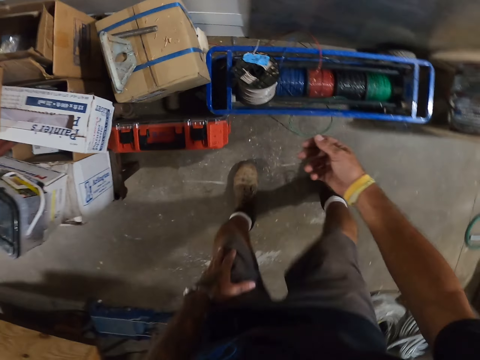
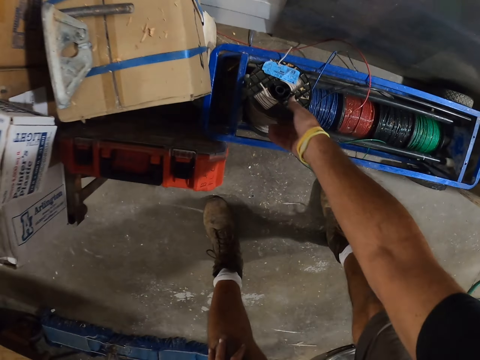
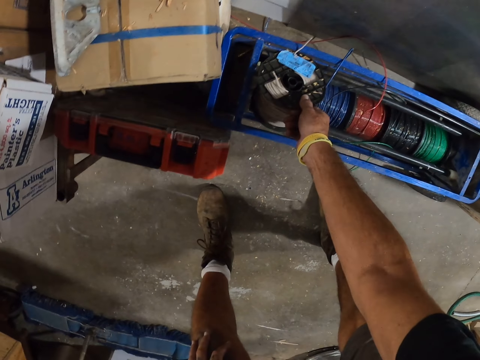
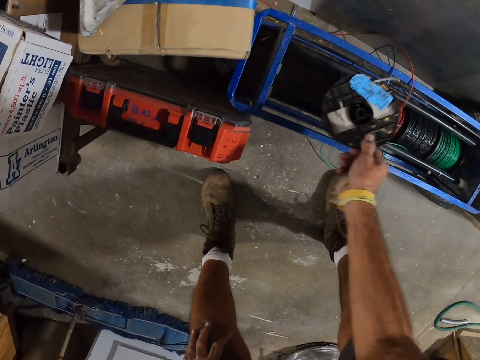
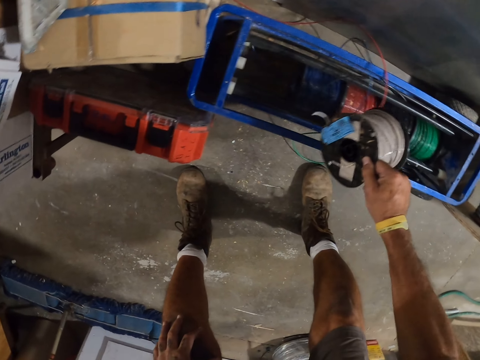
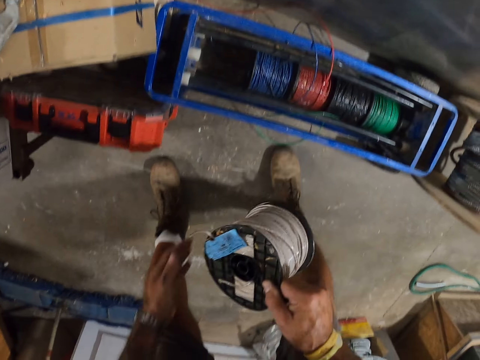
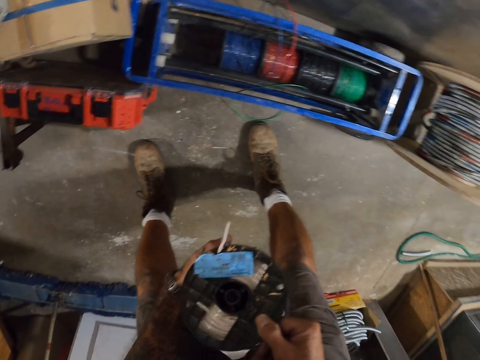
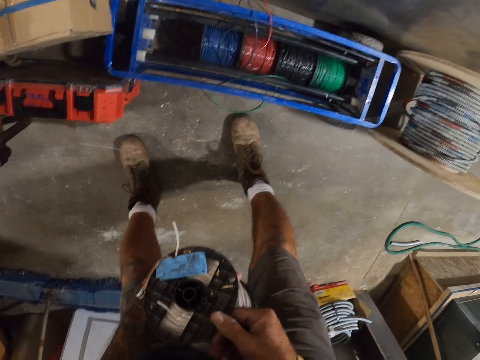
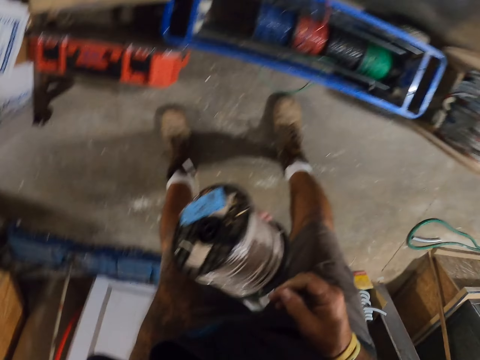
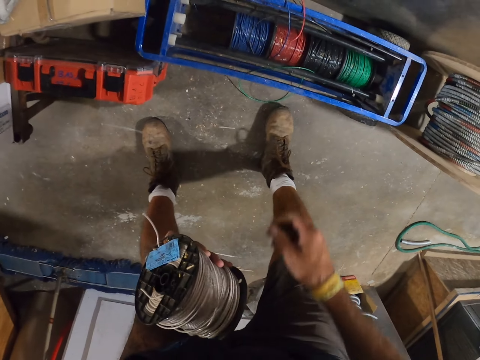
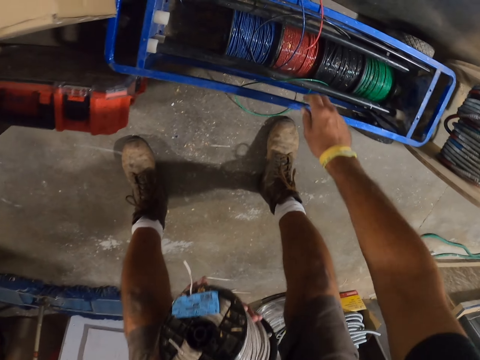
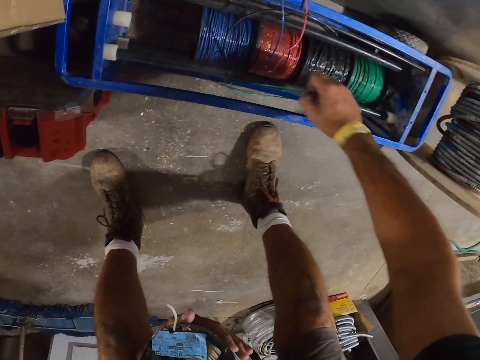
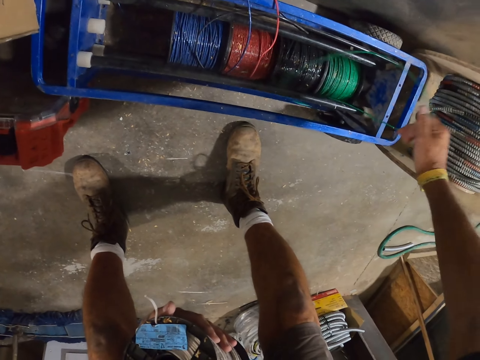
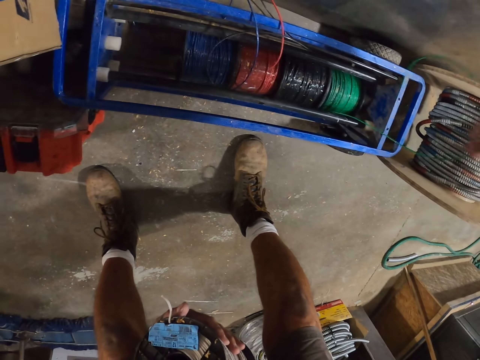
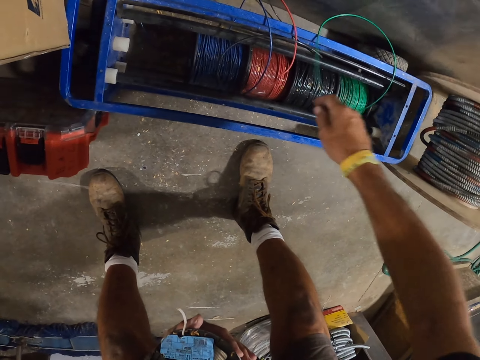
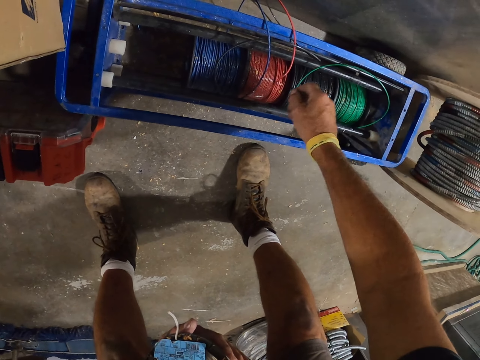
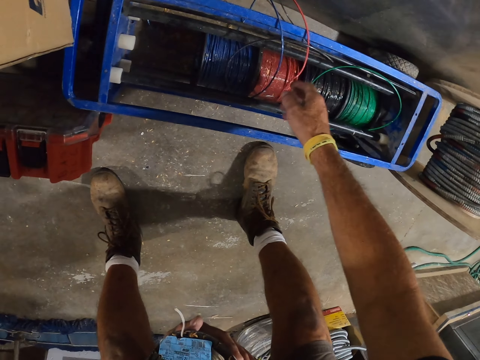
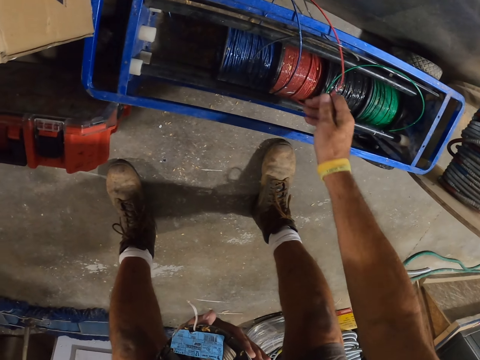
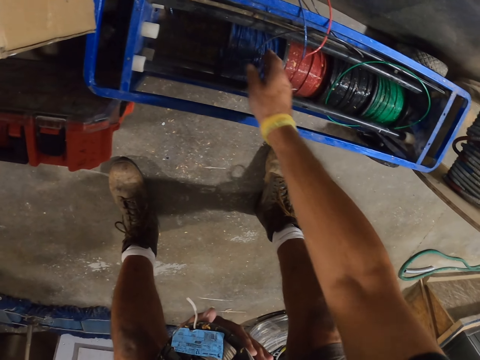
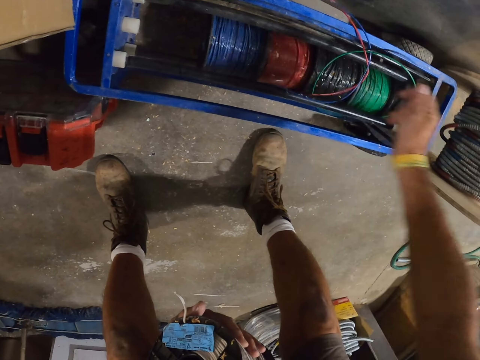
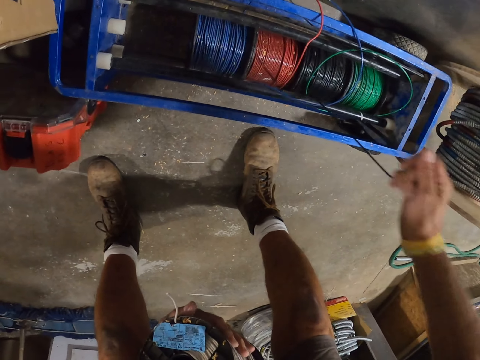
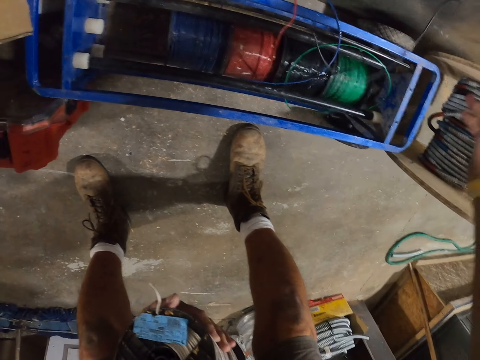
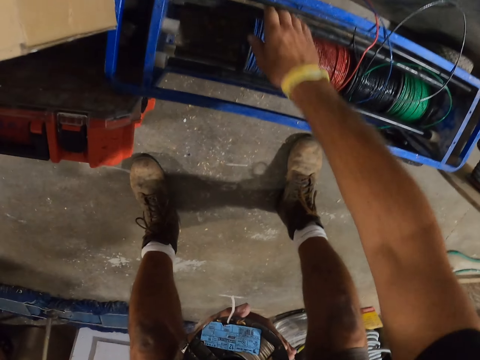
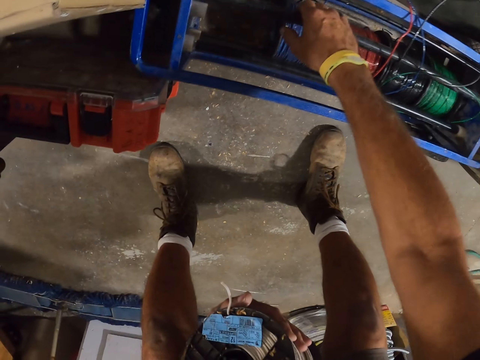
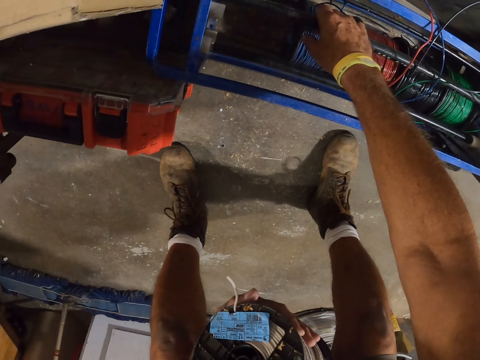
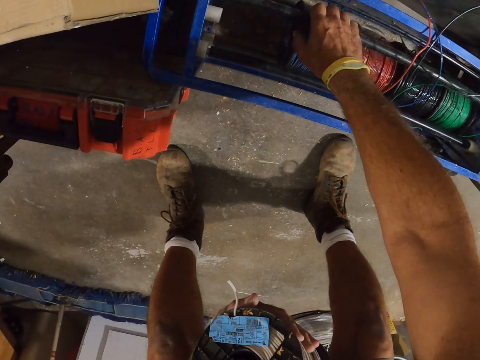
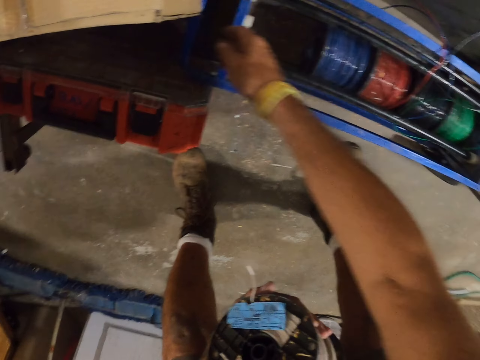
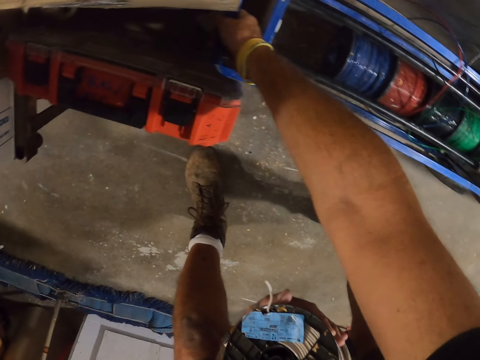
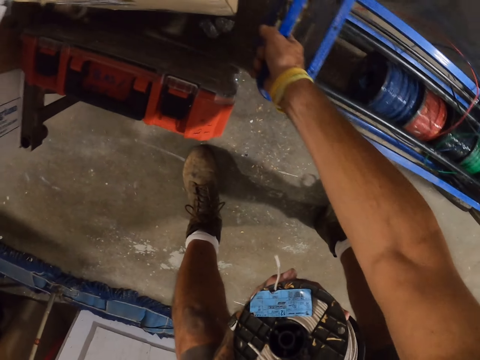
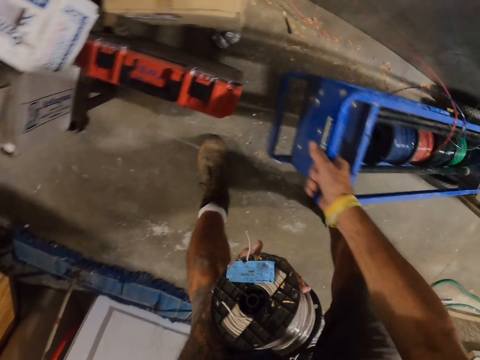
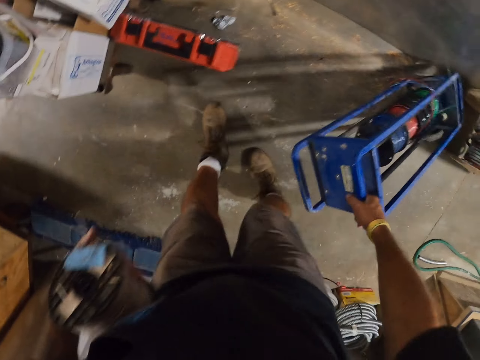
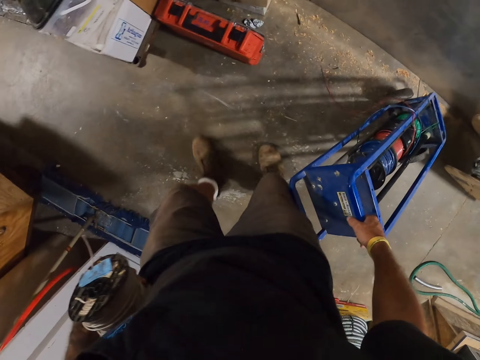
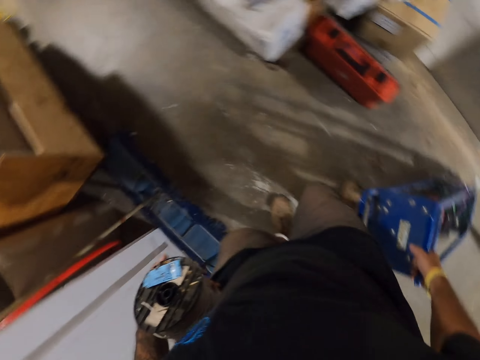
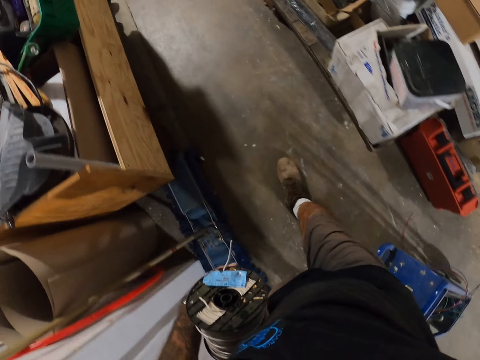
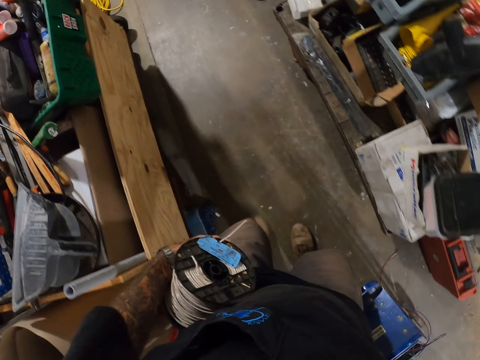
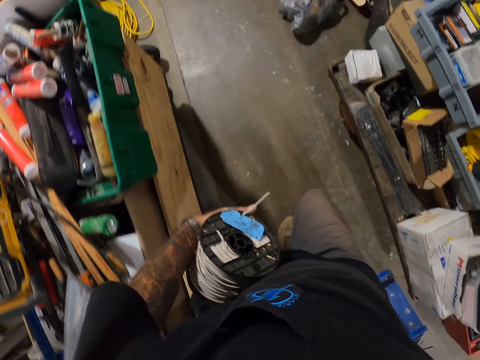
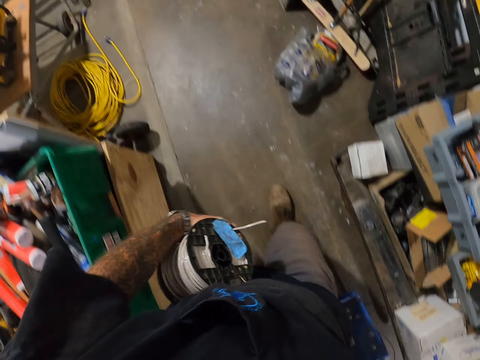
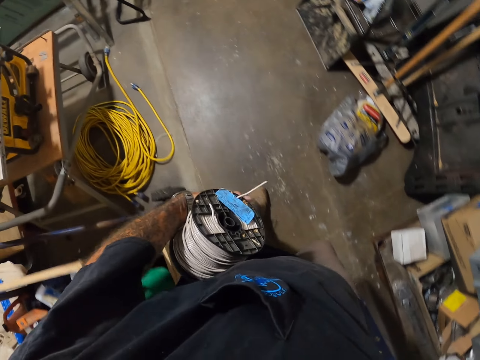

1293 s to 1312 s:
The camera wearer pulls the cable roller holder. They pick up a roll of cable. They hold the cable roller. They touch the wire. They touch the cable roller. They pull the wire. They pick up the cable roller. They pull the wire stand.

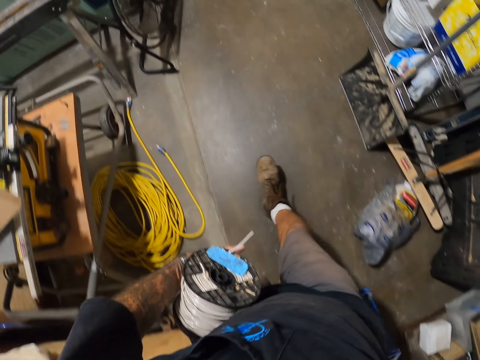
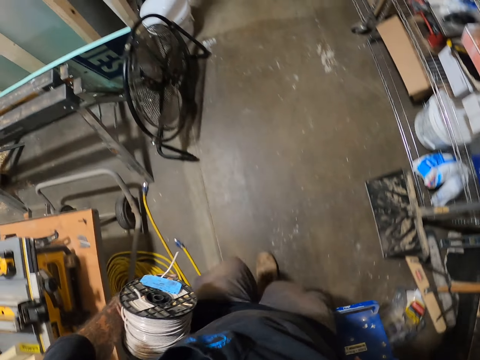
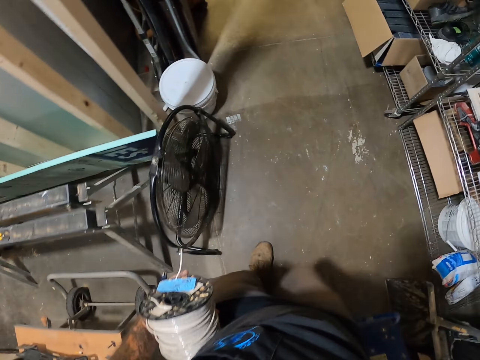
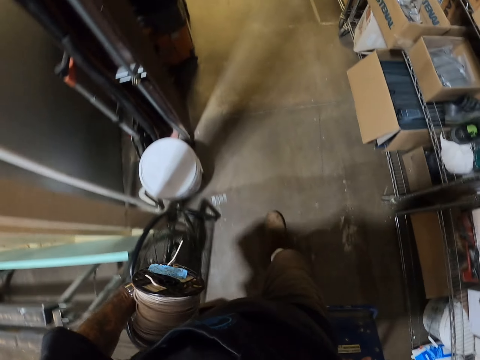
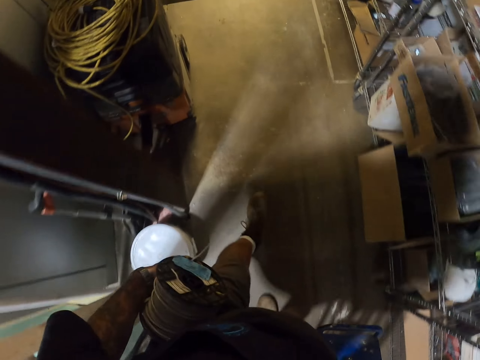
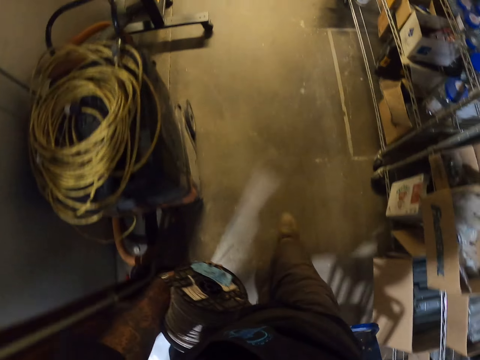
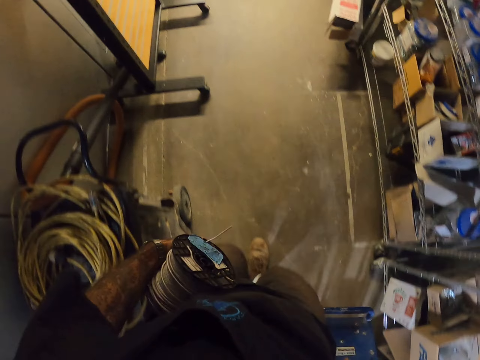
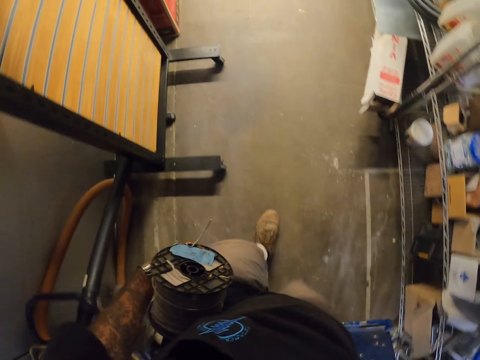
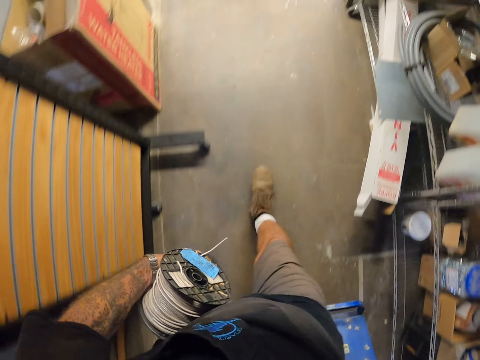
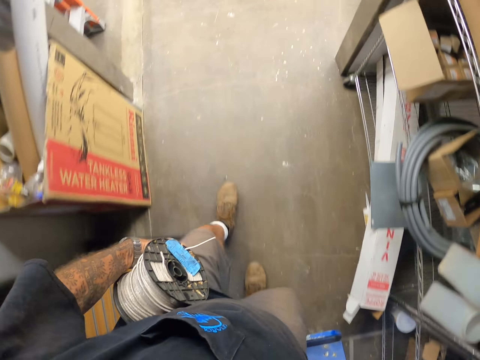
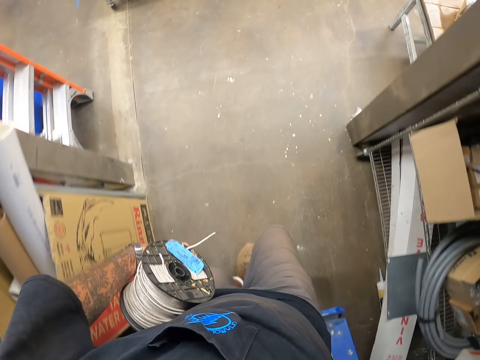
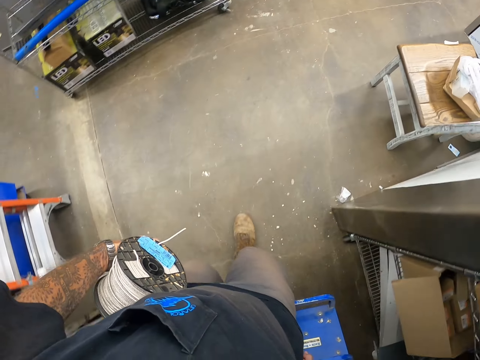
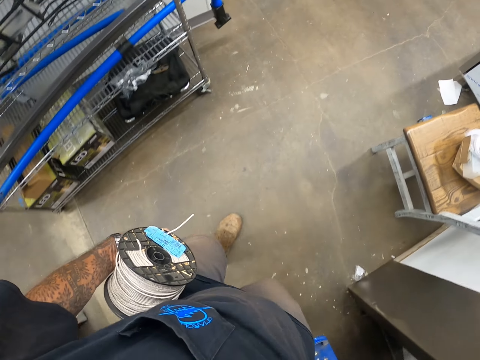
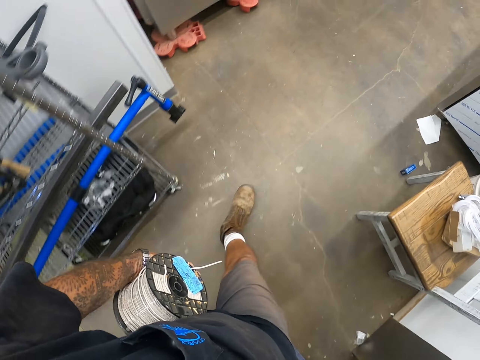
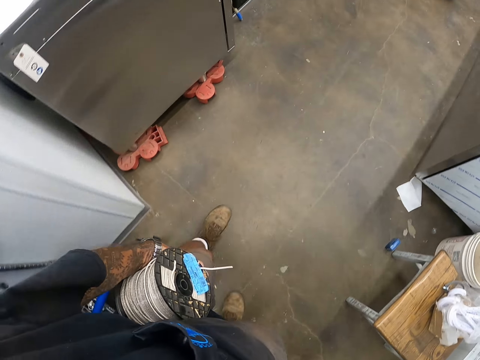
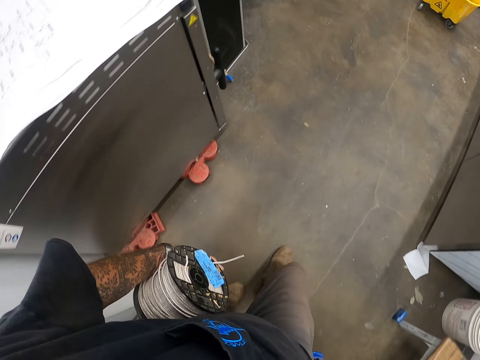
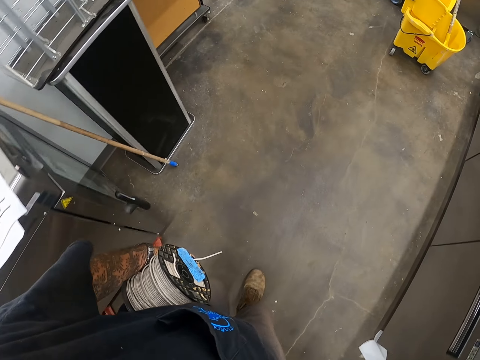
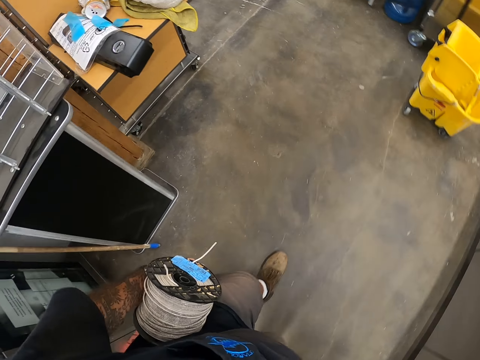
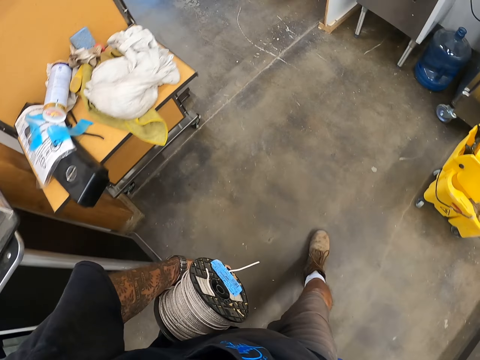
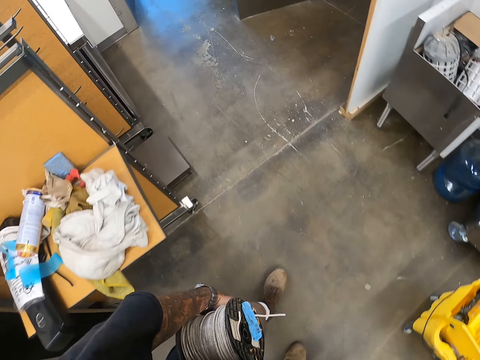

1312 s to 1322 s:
The camera wearer carries up a roll of cable.
